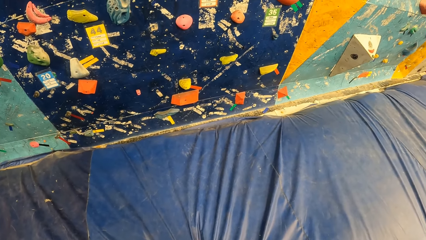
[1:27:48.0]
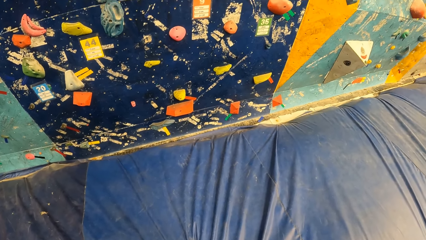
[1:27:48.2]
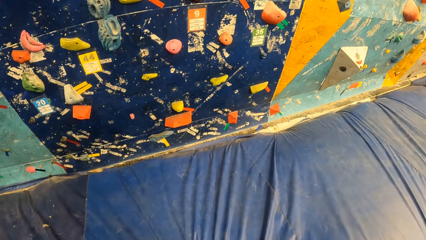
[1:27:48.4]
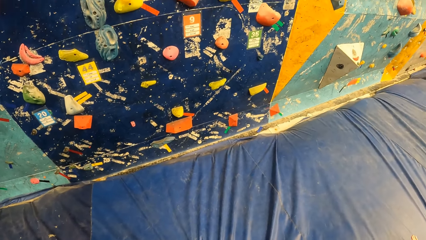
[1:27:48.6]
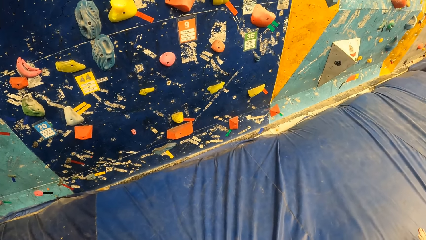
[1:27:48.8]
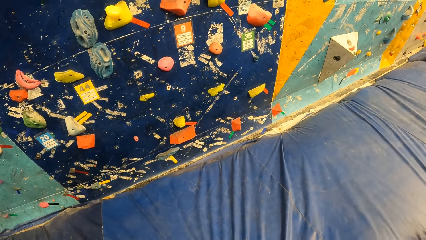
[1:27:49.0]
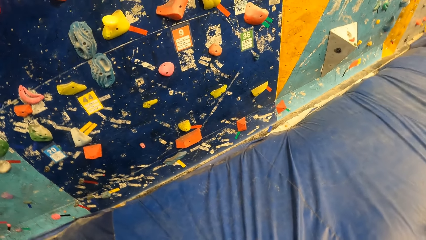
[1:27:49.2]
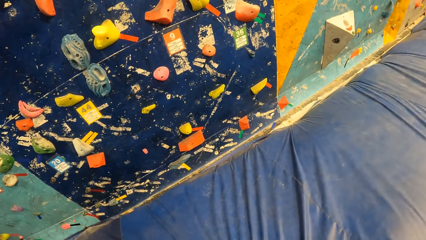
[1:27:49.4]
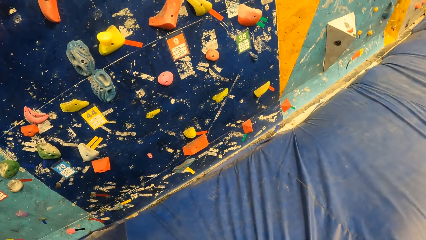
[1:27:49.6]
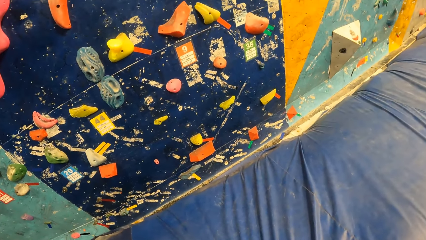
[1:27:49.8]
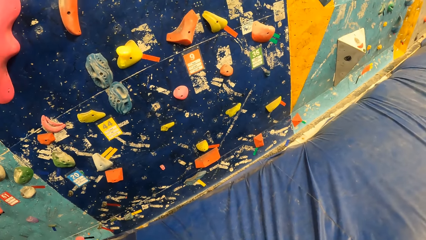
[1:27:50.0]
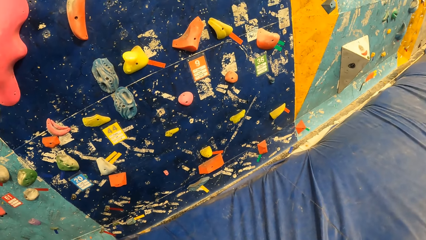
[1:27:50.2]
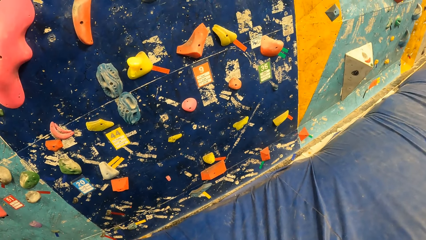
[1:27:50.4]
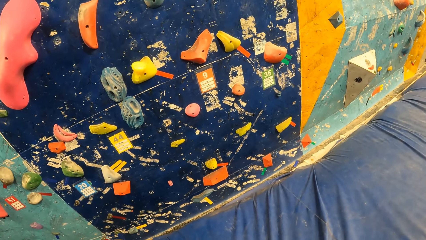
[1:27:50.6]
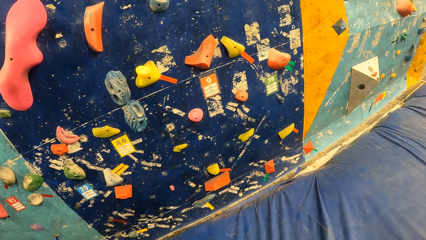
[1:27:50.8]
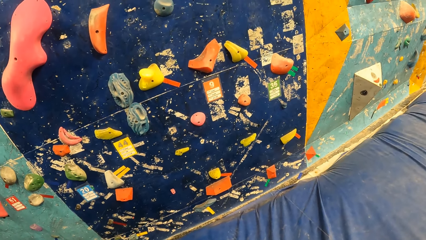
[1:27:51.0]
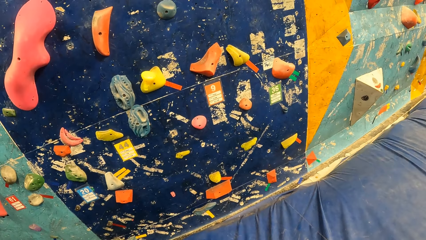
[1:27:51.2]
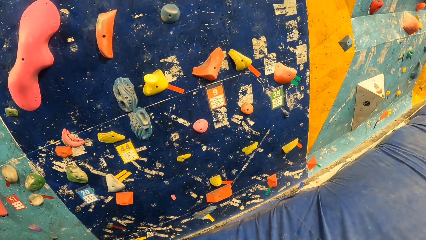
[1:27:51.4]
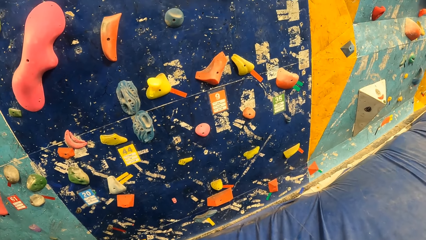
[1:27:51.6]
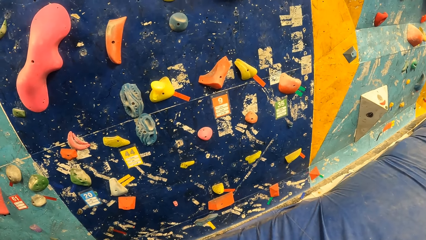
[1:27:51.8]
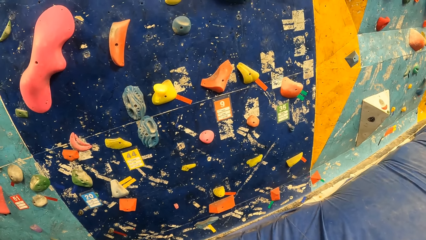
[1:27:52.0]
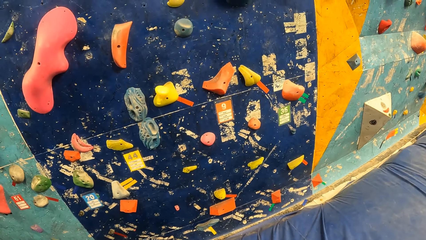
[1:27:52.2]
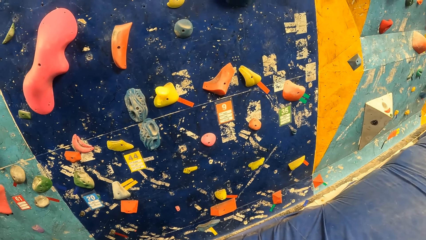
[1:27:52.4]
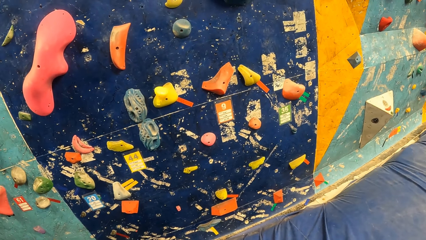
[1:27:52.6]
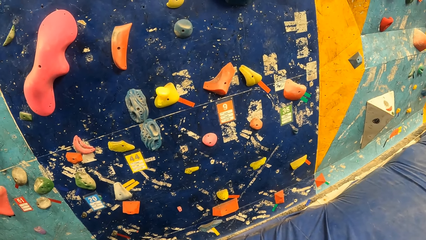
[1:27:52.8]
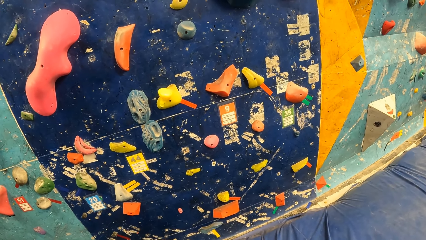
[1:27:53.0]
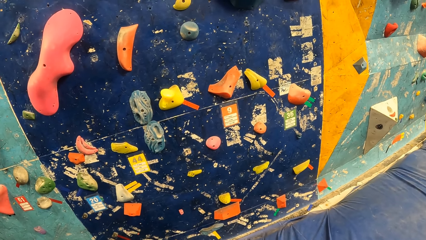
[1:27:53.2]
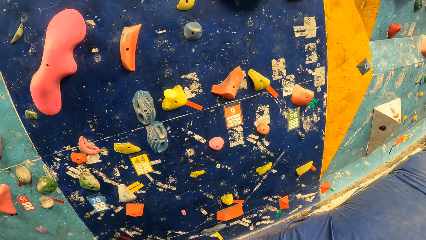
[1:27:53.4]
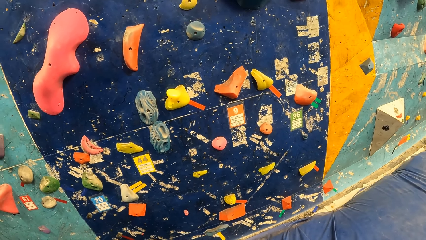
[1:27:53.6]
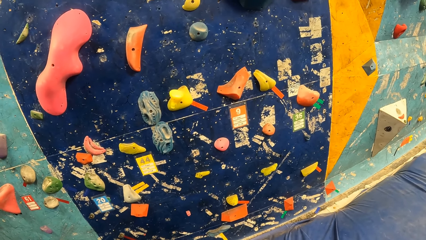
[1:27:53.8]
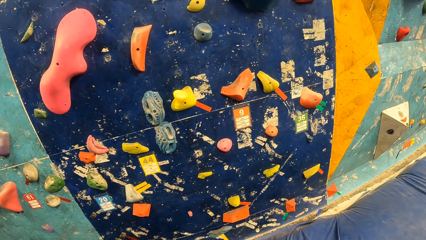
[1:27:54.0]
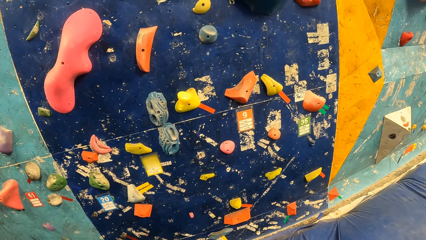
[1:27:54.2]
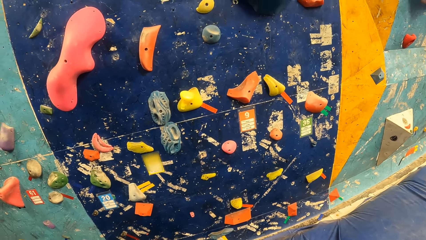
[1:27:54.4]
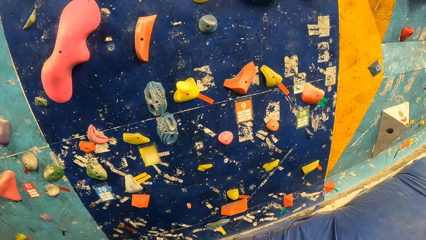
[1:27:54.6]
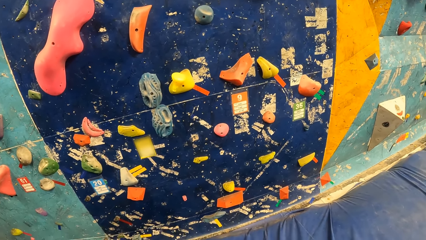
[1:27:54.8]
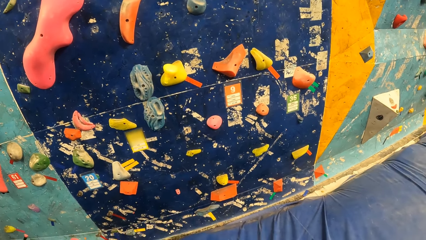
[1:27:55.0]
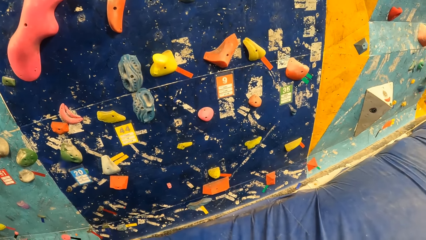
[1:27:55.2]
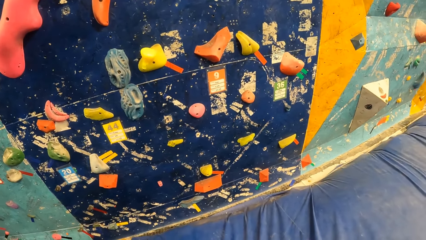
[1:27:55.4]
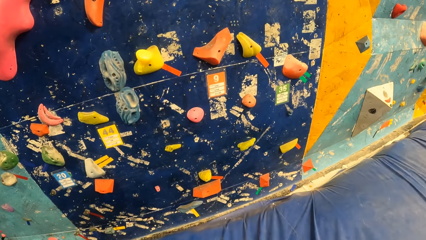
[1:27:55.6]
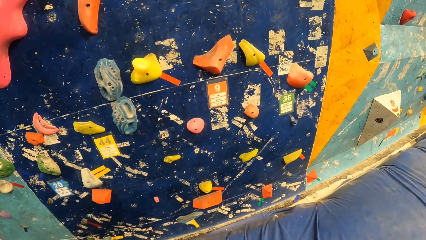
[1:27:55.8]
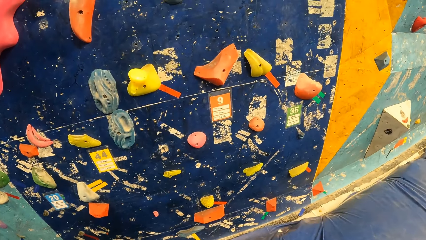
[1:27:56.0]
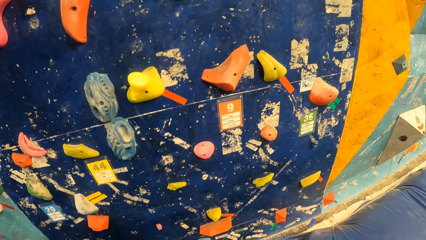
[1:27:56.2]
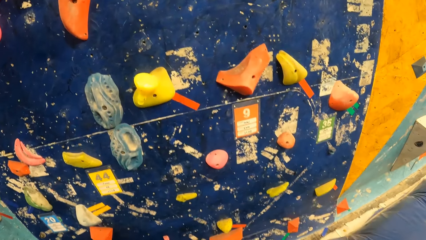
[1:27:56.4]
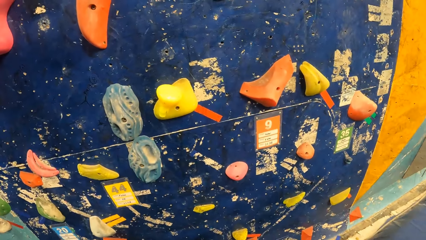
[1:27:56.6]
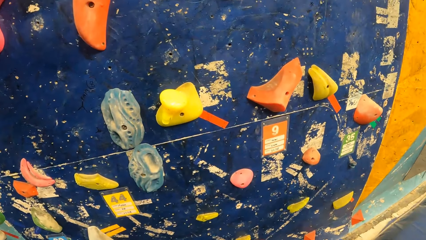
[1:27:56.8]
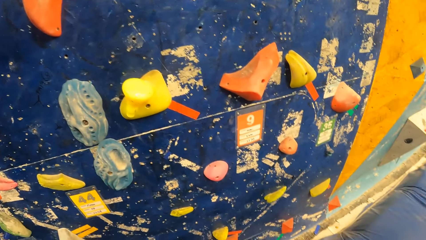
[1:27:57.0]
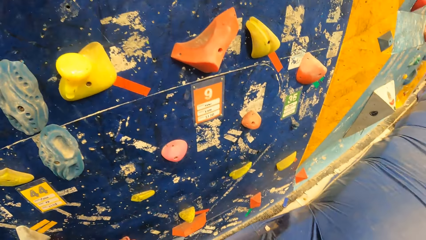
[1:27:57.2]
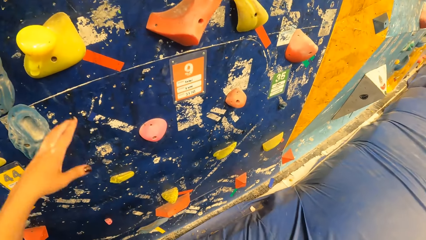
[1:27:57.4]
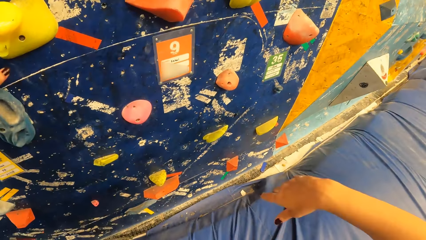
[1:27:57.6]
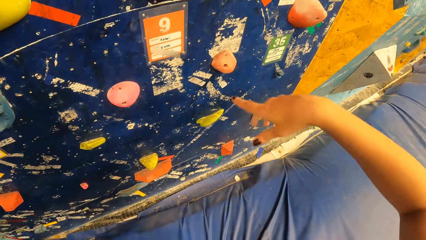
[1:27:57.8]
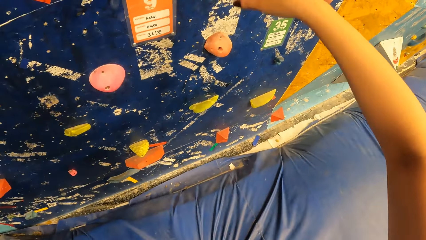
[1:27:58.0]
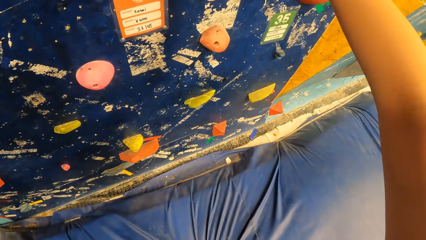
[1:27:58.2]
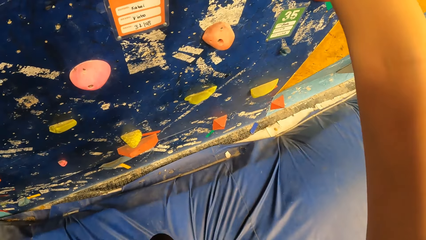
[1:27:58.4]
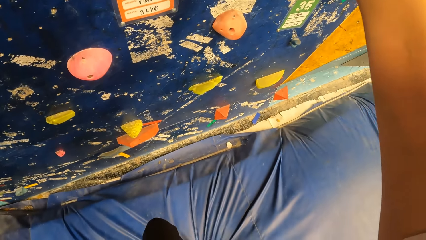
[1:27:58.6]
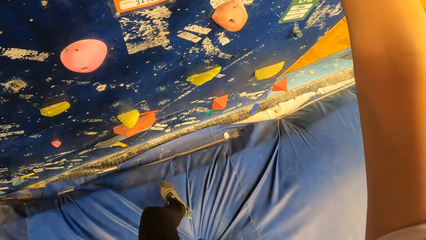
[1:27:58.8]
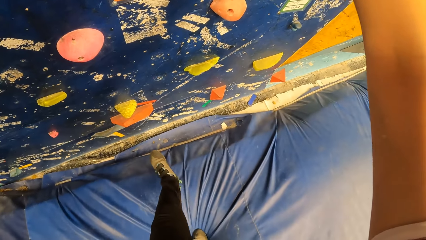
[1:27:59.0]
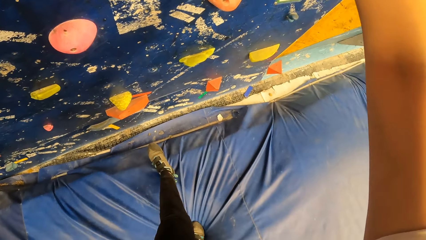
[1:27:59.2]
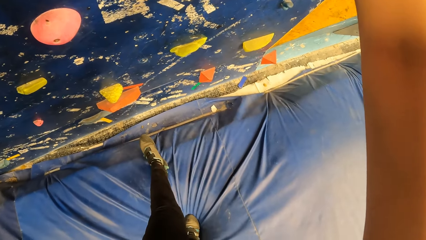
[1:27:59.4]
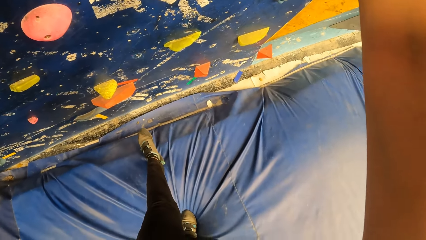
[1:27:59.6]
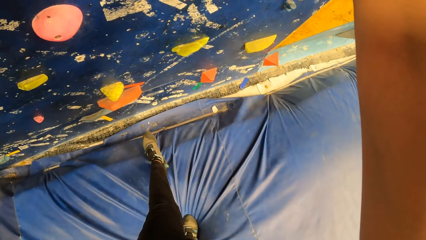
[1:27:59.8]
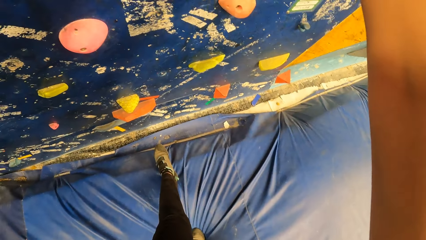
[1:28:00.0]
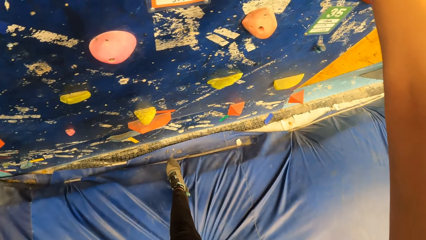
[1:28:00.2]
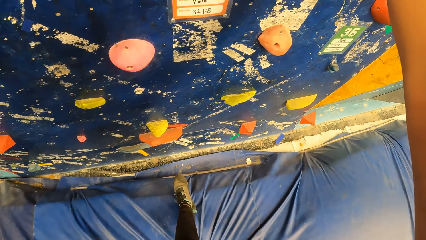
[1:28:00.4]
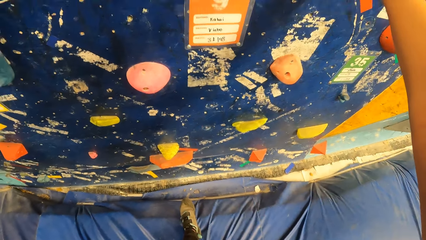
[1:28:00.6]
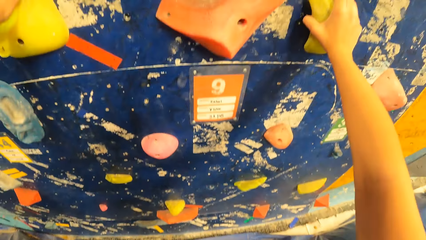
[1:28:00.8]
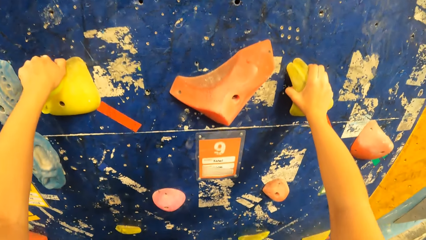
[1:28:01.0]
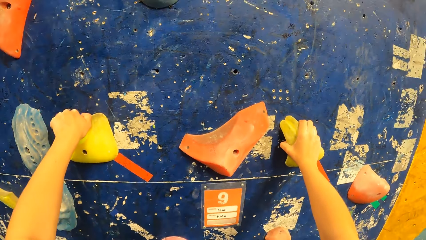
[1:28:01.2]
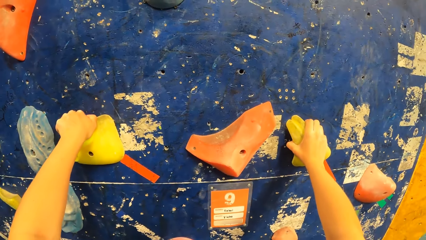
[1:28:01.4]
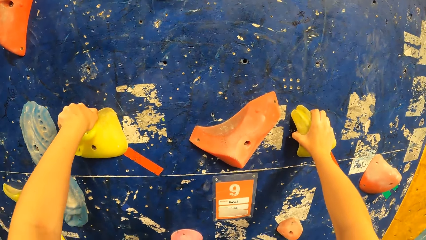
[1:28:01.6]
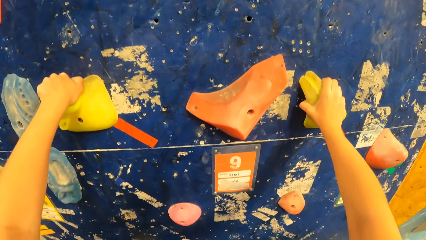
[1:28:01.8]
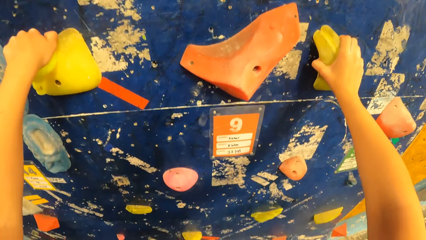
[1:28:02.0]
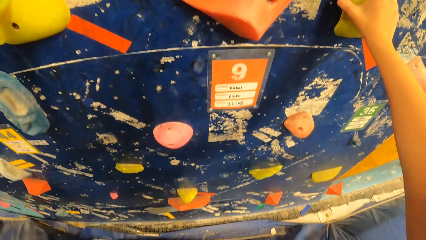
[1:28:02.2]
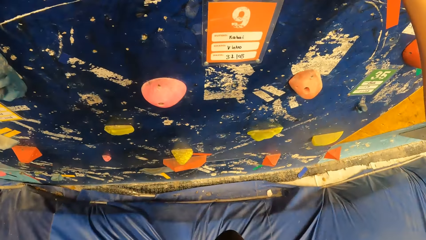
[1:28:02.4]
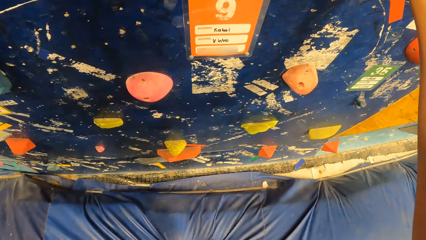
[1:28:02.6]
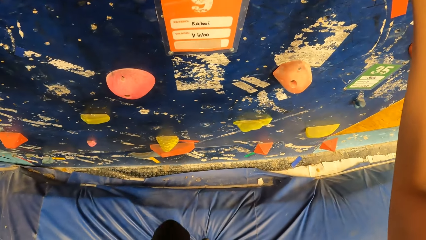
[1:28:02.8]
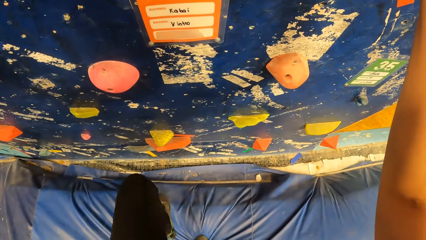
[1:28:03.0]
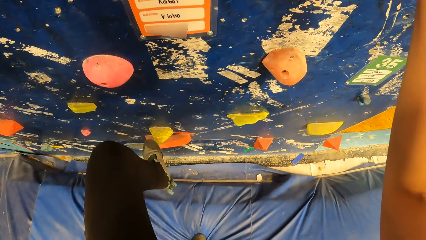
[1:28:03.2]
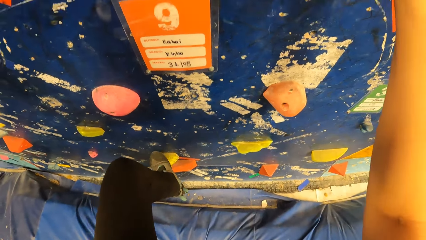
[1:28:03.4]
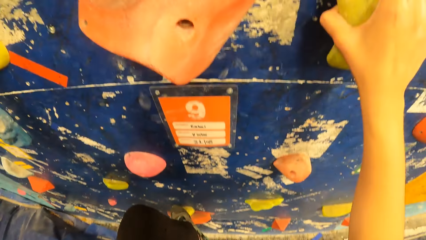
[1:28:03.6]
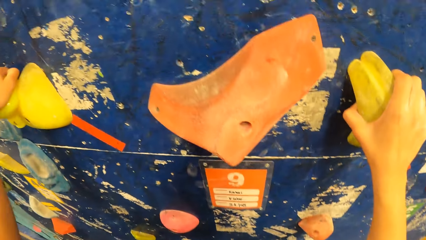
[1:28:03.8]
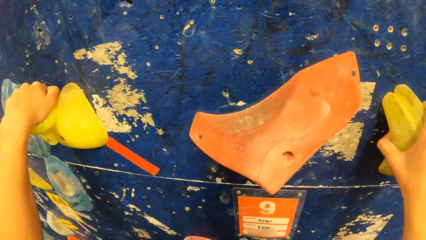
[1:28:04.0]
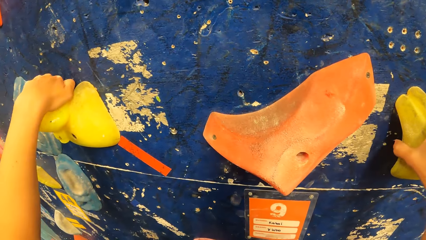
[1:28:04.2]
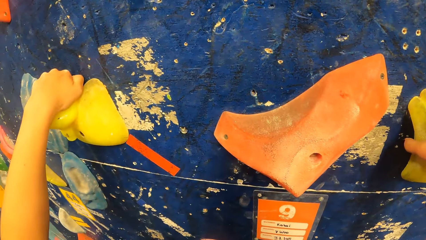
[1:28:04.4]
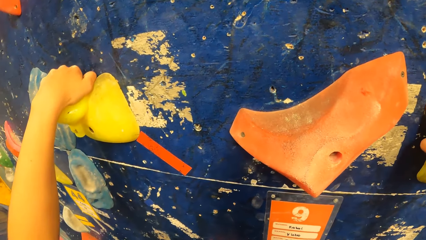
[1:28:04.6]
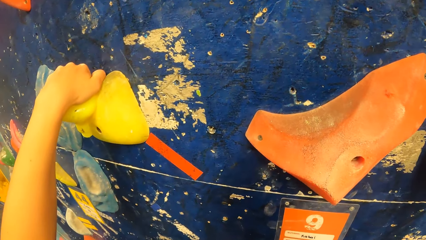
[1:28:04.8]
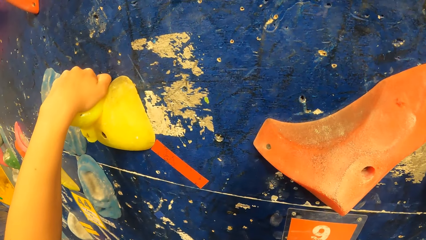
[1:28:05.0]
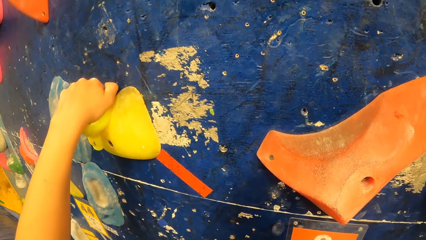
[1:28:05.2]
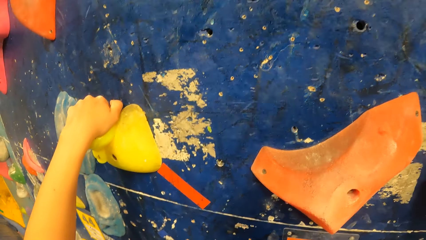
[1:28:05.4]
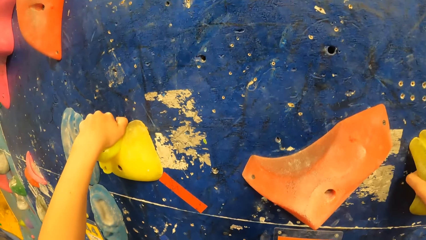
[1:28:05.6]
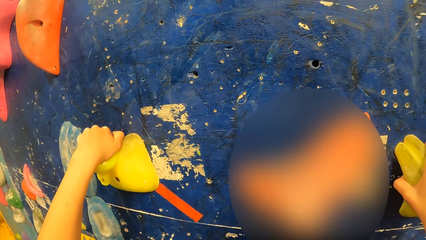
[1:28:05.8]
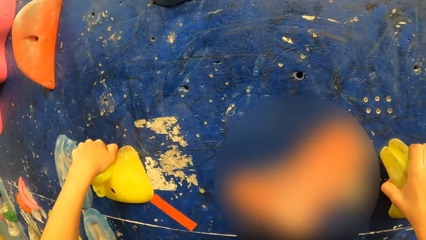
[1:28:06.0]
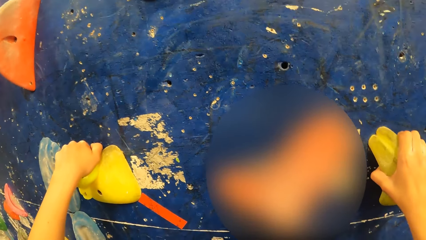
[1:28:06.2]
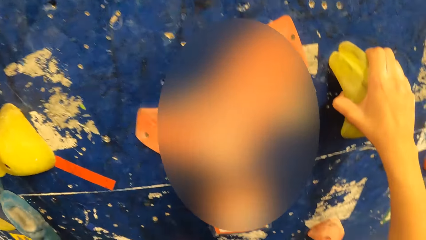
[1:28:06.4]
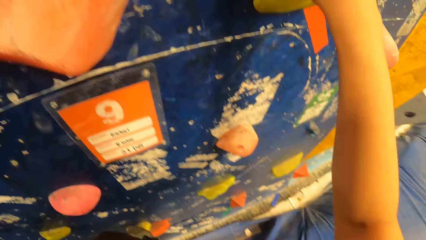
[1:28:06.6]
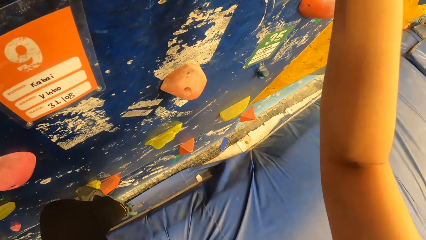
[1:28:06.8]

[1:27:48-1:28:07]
The camera wearer walks towards the bouldering wall. She holds climb holds with both hands. She places her left leg on a climb hold. She climbs on the indoor rock climbing.
